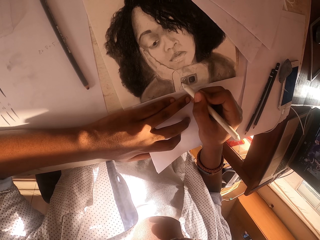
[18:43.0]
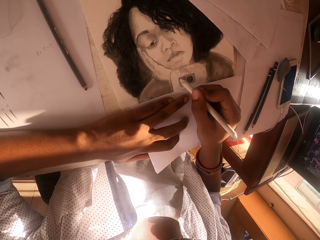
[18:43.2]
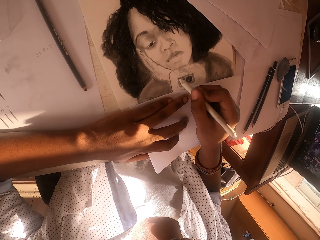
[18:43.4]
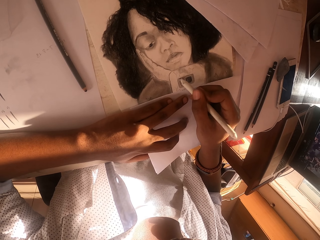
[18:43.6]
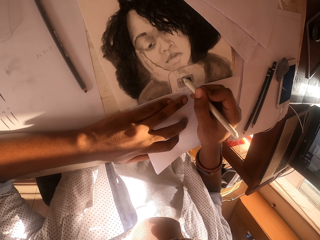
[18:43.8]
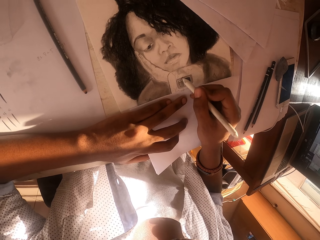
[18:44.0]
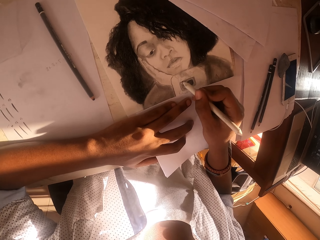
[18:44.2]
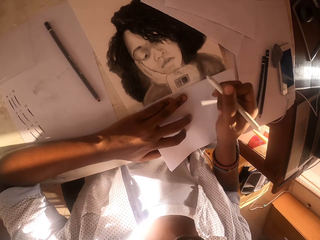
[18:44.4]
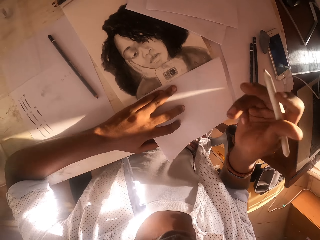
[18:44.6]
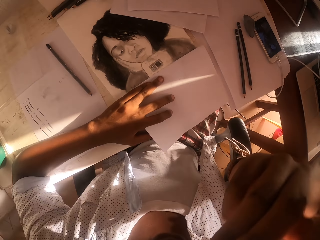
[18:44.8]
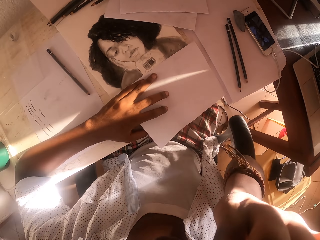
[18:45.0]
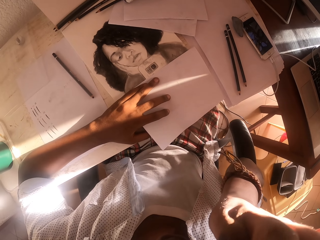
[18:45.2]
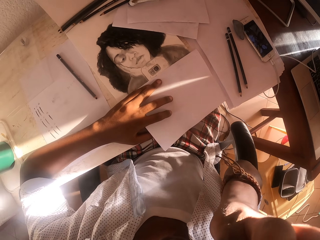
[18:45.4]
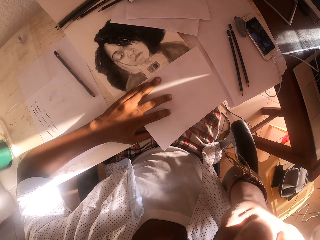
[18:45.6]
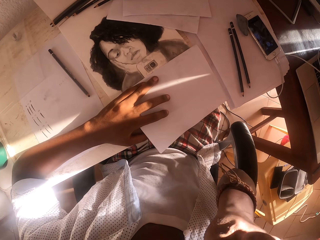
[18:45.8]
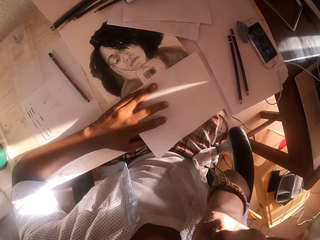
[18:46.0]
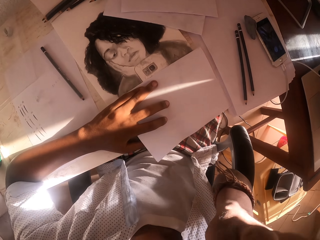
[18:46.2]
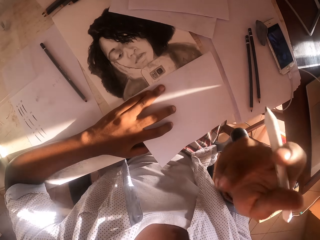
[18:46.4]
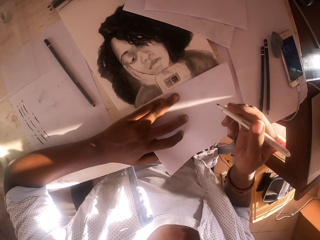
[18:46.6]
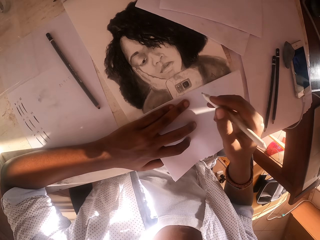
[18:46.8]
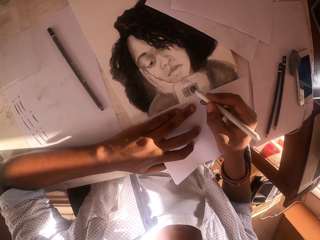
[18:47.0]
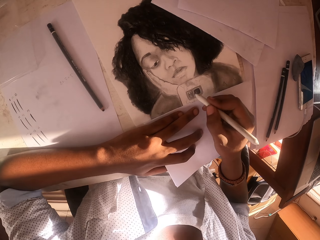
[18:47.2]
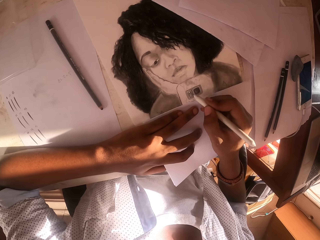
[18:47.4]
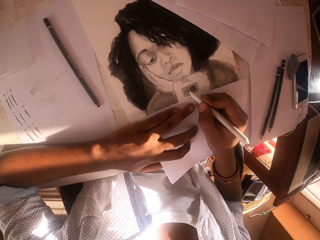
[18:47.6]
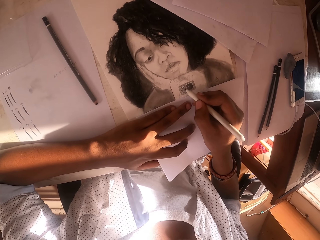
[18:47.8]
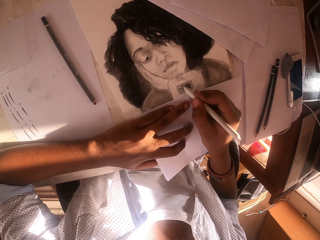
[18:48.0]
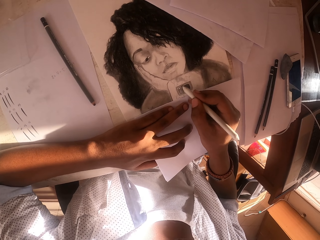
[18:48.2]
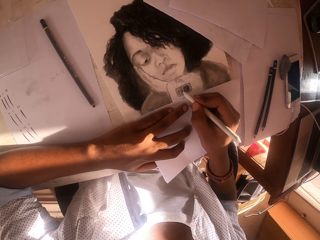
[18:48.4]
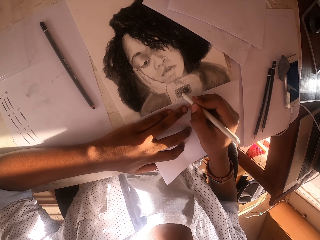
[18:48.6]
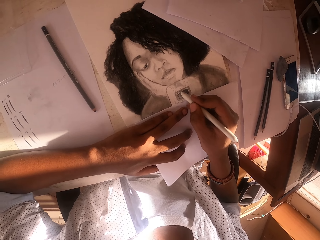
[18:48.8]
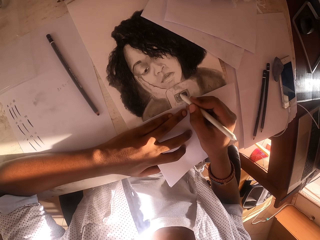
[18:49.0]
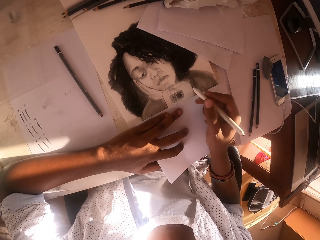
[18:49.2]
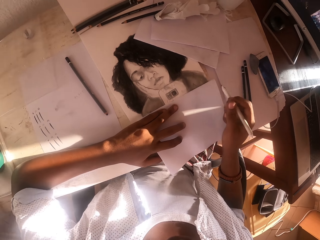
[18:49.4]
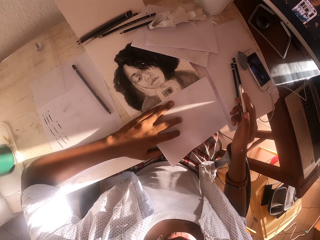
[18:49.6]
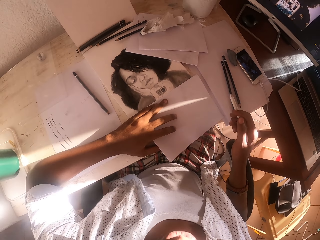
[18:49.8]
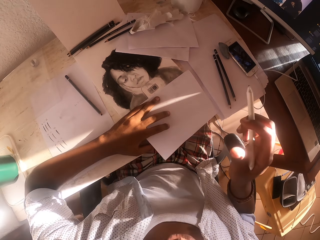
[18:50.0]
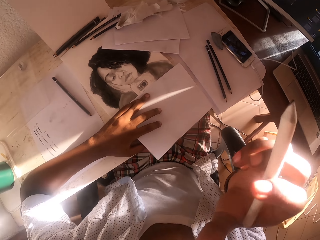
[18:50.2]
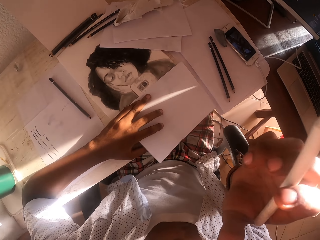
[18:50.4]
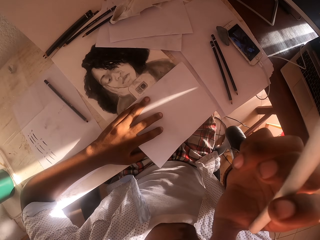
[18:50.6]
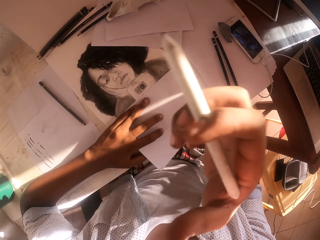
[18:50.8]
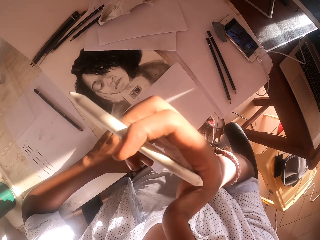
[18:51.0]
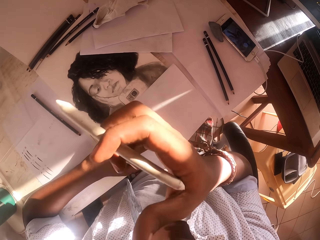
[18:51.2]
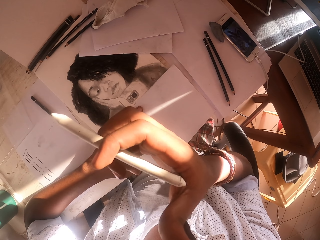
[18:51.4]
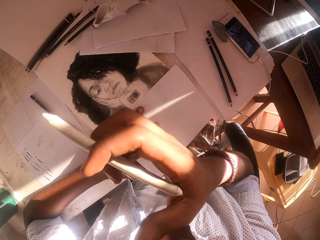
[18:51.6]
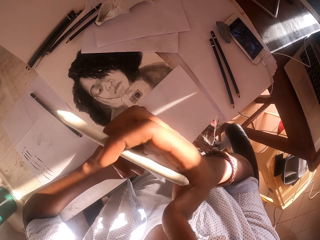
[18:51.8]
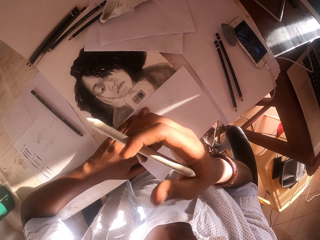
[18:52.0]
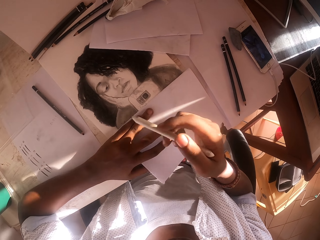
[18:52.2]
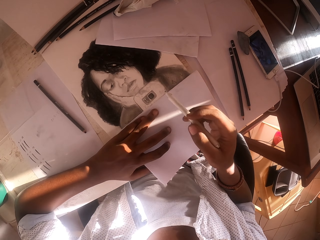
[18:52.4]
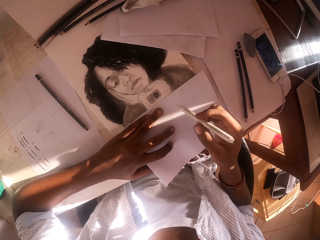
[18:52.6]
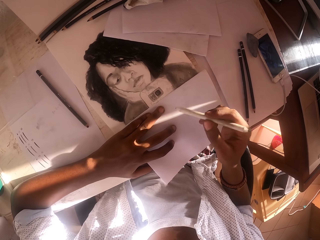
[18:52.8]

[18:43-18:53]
The camera wearer raises his hand. He touches the face. He rubs on something. He drops his hand on the drawing paper. He paints the painting paper with a pencil. He moves his hand aside. He rubs his nose.

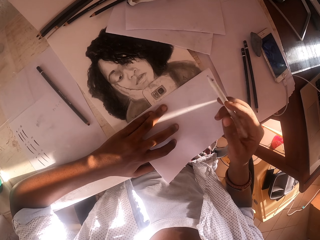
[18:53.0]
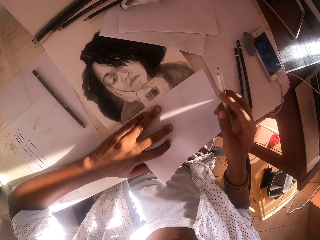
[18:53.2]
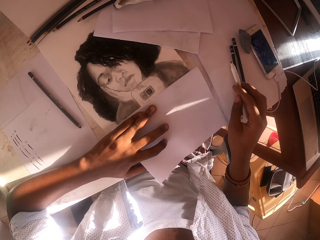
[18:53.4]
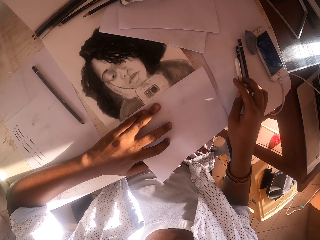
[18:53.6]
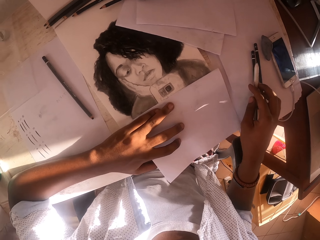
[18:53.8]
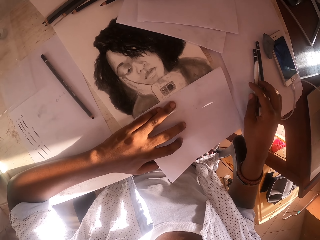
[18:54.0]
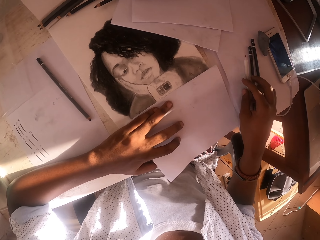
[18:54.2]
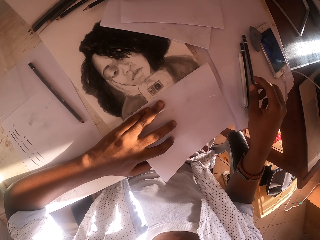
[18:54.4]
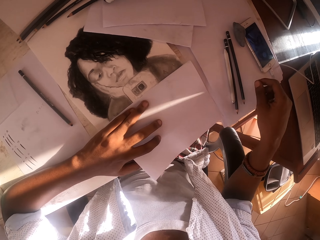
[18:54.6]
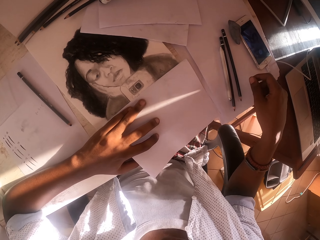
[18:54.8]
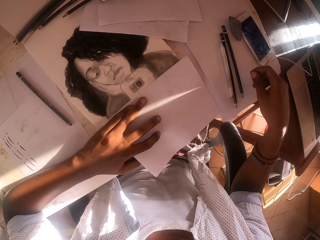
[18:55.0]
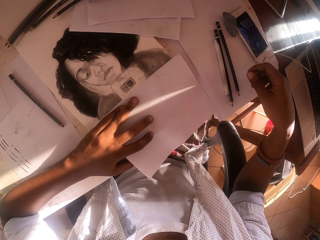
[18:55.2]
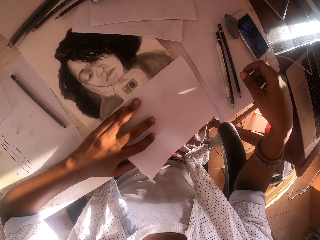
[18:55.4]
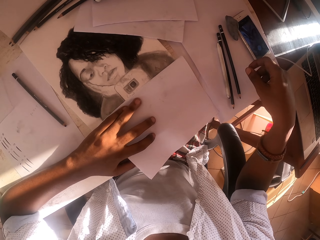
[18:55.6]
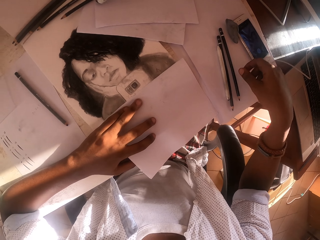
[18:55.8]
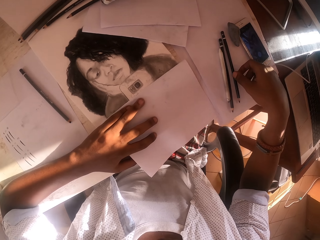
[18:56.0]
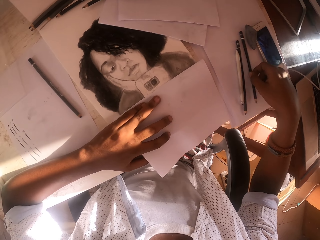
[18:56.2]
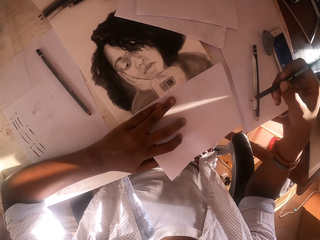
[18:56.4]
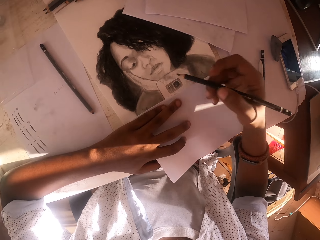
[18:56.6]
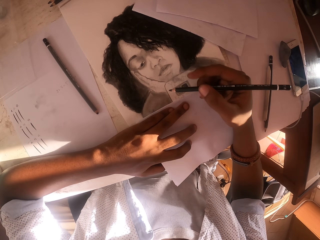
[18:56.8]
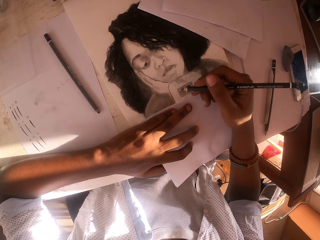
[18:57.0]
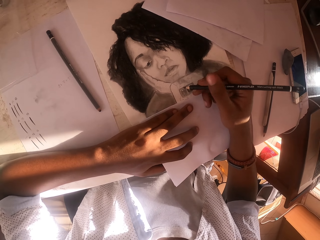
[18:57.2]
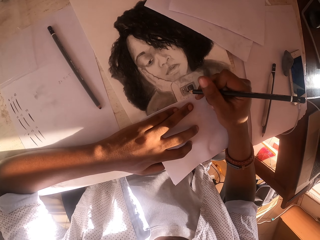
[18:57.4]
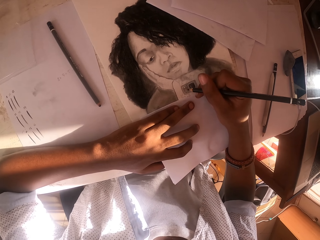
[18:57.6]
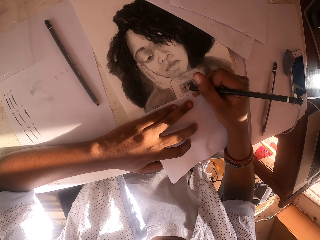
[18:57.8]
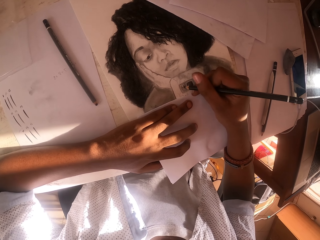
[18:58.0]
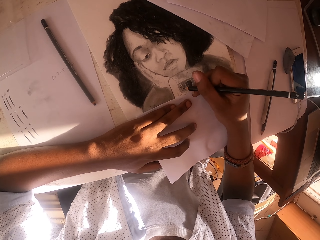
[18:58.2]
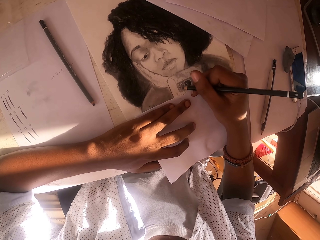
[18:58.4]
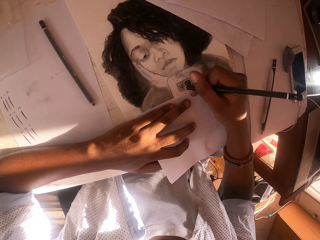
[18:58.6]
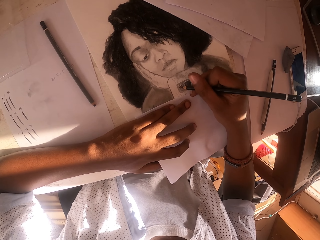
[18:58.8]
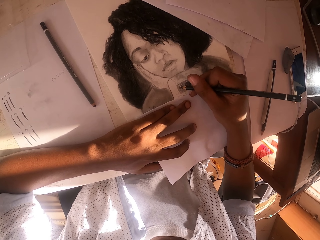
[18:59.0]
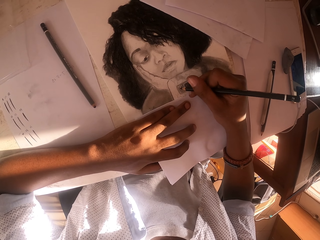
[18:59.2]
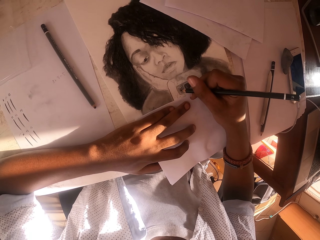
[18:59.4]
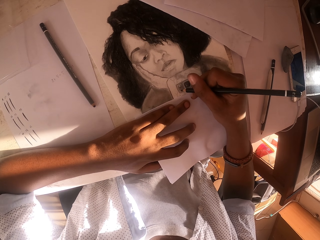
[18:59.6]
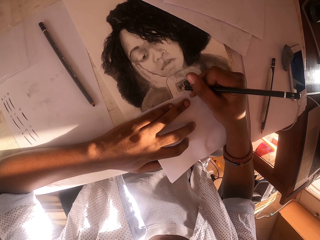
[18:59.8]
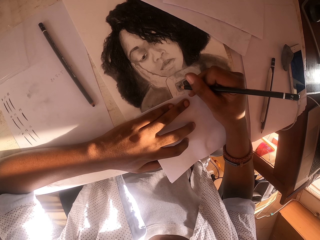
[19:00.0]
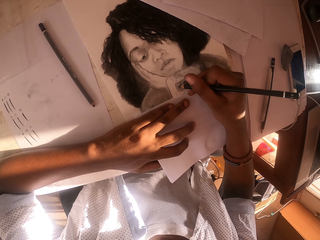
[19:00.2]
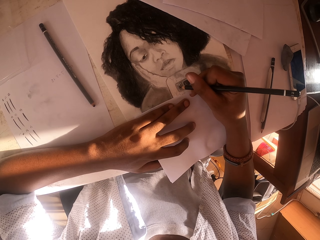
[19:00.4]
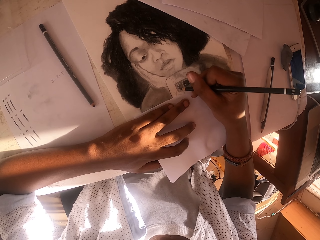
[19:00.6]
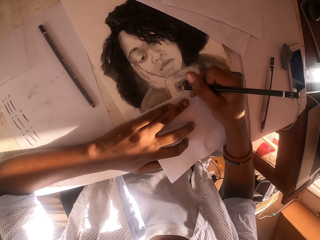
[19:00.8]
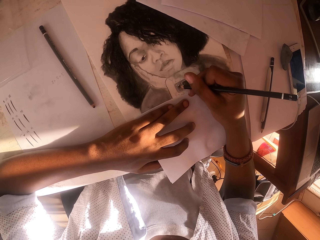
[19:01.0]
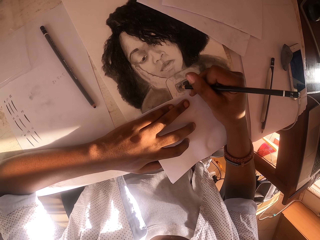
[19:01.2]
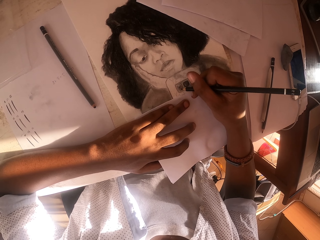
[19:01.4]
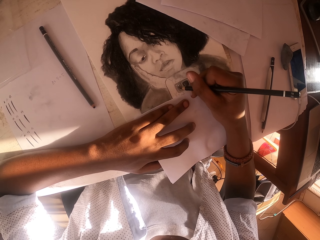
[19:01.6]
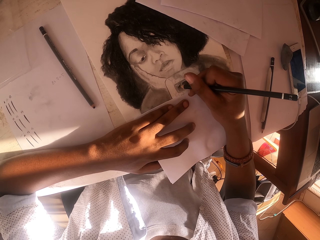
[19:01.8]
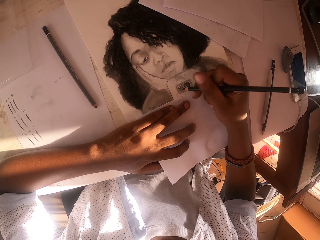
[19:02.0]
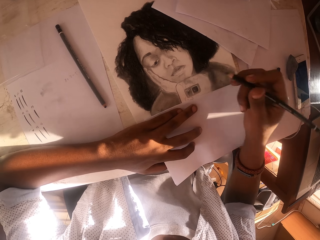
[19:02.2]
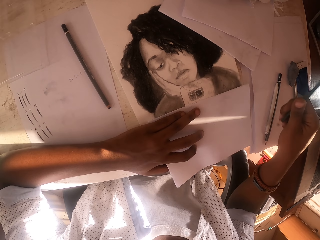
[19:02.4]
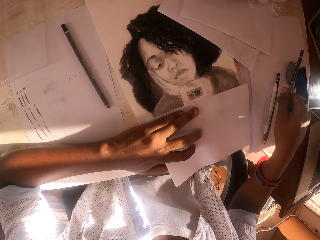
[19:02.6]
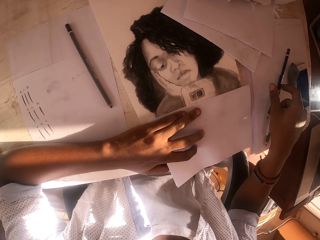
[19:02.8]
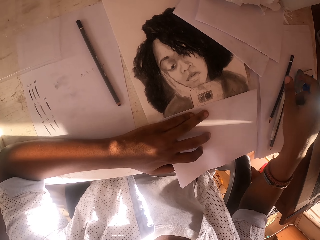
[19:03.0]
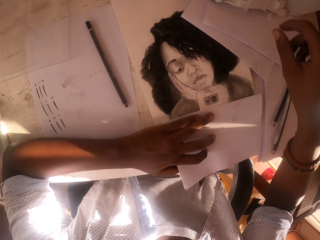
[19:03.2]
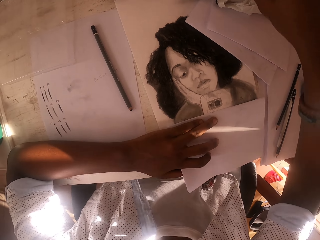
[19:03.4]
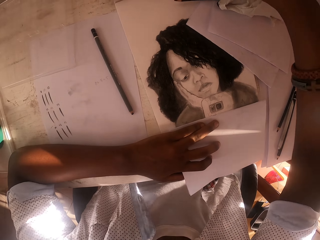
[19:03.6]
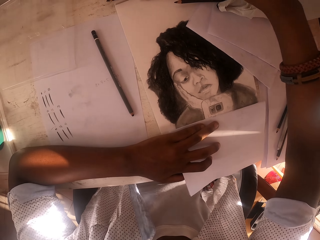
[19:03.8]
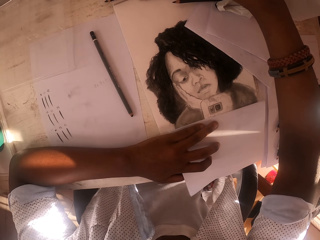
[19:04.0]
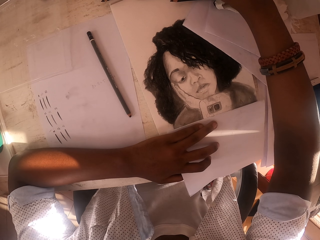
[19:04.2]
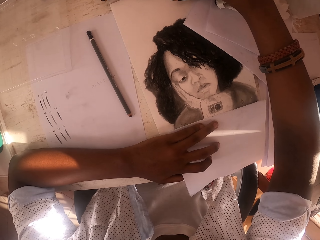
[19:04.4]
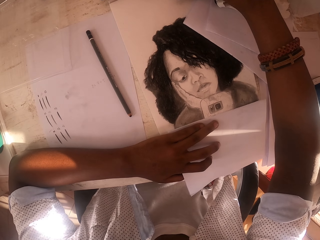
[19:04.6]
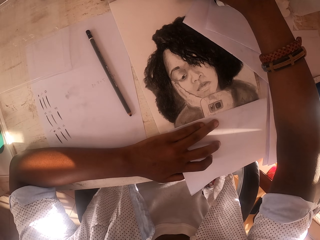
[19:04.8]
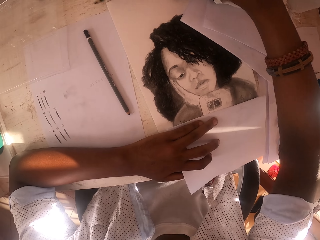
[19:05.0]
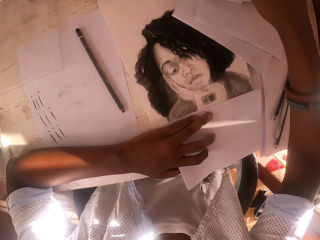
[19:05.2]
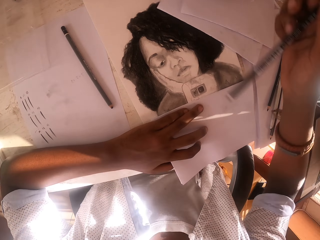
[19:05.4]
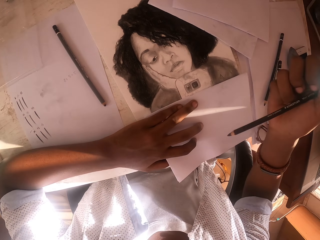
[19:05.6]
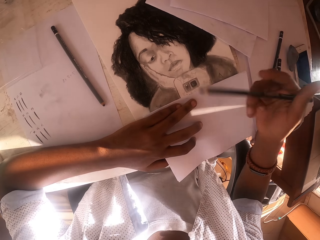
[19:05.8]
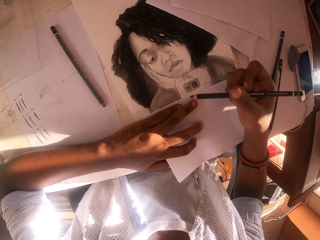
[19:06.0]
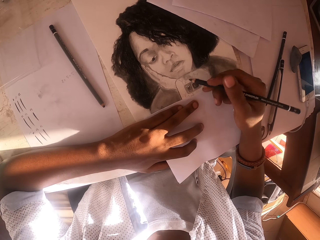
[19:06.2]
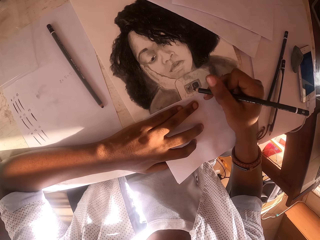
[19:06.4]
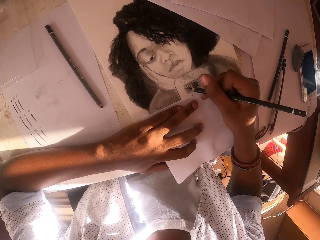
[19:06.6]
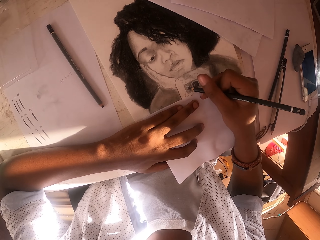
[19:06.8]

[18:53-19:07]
The camera wearer puts down the pencil. He takes the black pencil. He paints the painting paper with the black pencil. He puts the black pencil down. He takes the black pencil. He stretches his hand. He holds a colored pencil.
